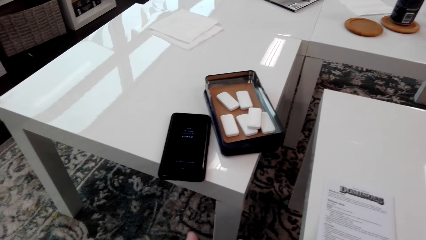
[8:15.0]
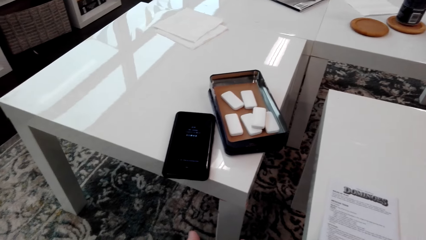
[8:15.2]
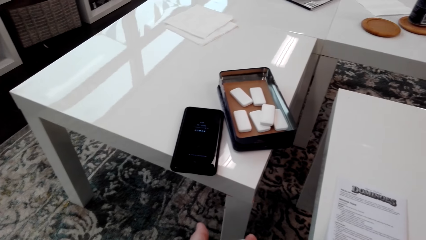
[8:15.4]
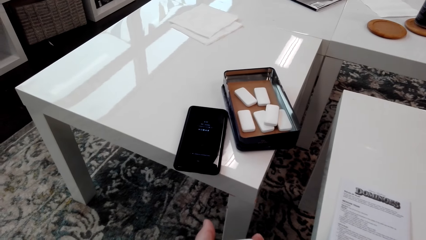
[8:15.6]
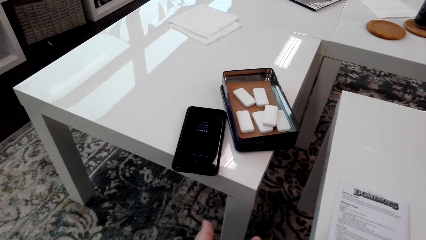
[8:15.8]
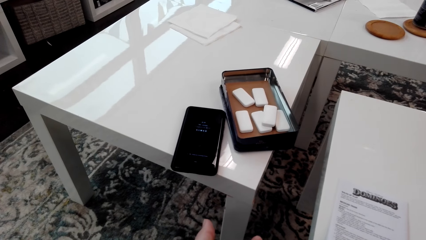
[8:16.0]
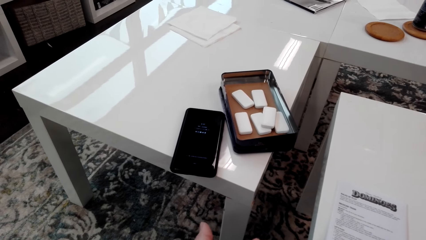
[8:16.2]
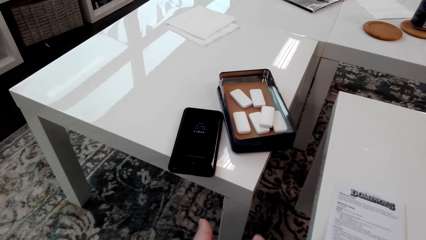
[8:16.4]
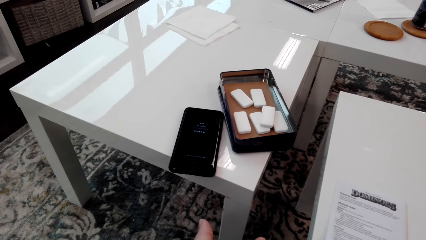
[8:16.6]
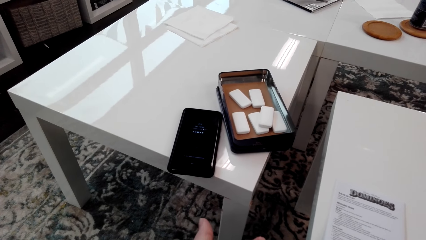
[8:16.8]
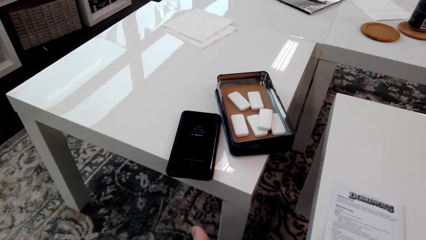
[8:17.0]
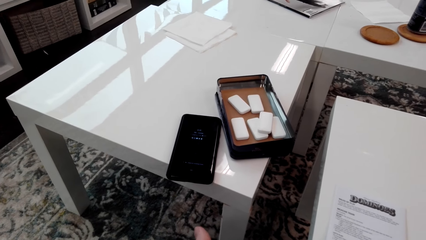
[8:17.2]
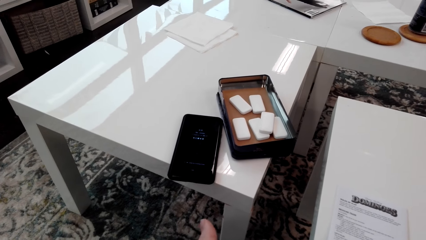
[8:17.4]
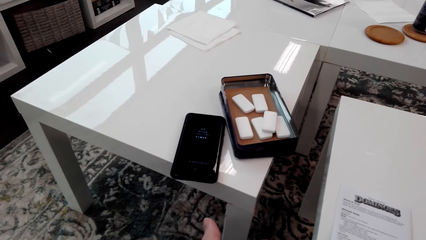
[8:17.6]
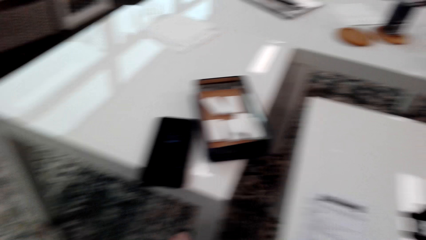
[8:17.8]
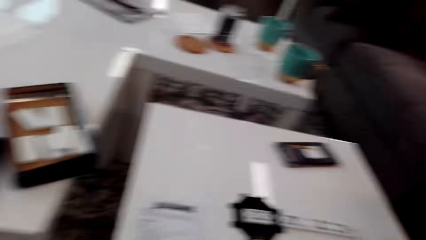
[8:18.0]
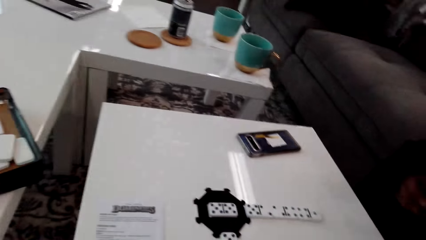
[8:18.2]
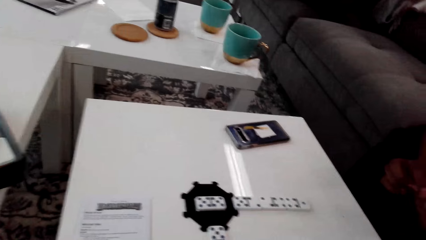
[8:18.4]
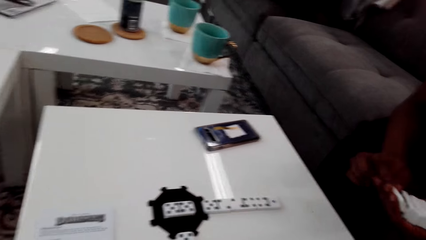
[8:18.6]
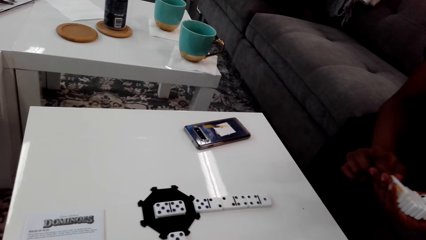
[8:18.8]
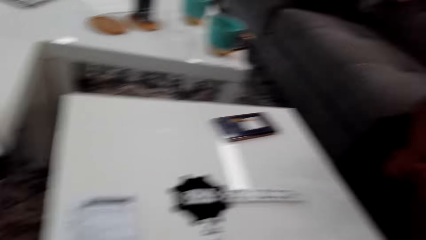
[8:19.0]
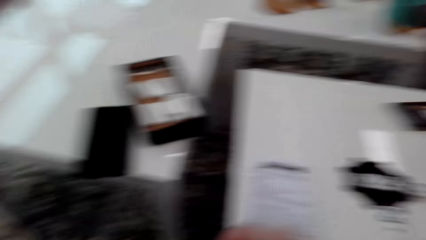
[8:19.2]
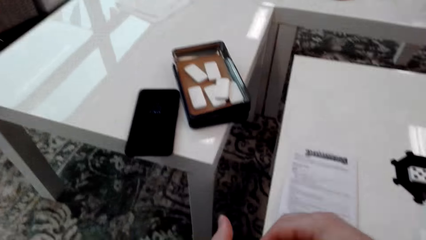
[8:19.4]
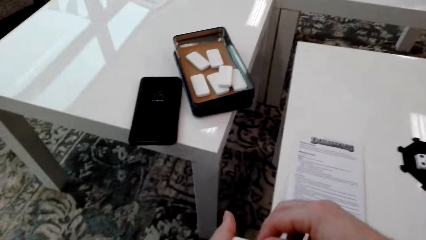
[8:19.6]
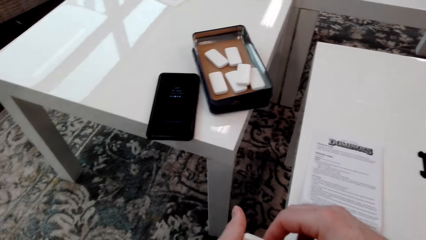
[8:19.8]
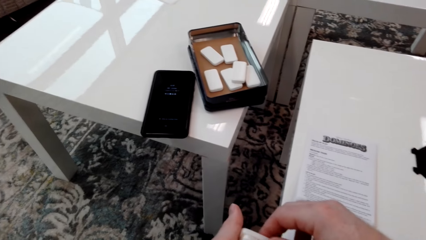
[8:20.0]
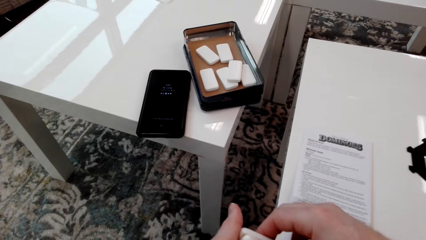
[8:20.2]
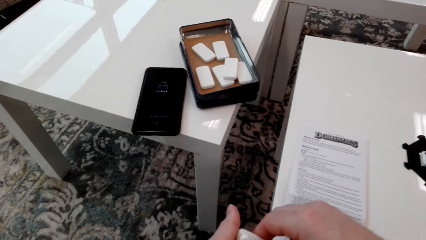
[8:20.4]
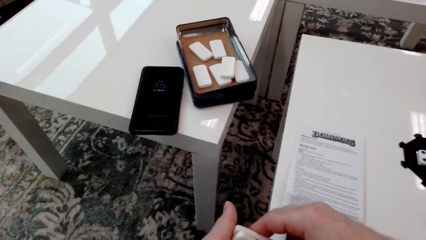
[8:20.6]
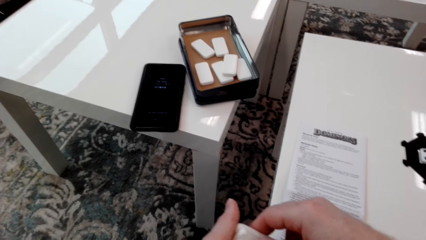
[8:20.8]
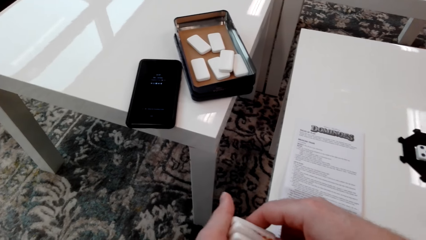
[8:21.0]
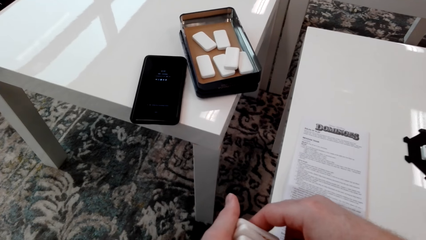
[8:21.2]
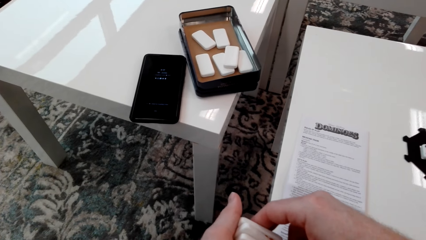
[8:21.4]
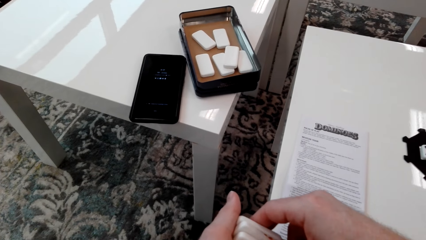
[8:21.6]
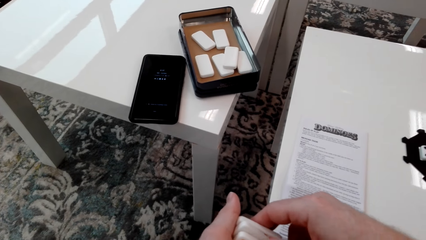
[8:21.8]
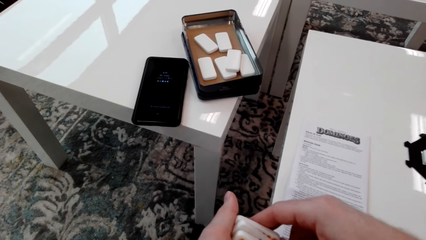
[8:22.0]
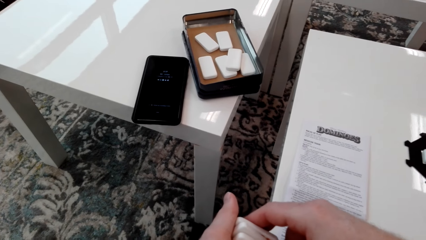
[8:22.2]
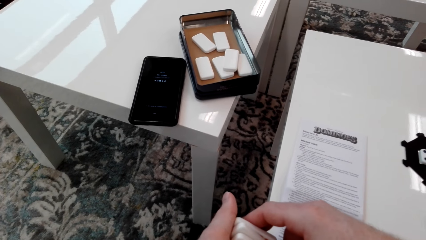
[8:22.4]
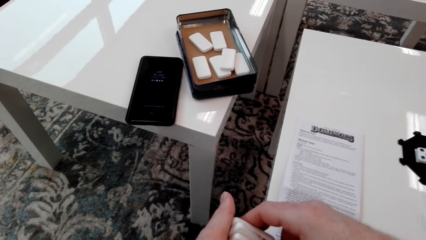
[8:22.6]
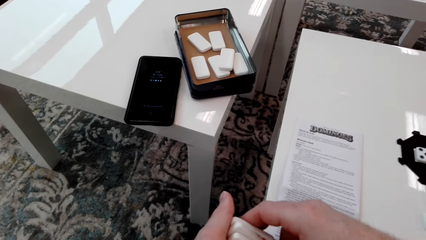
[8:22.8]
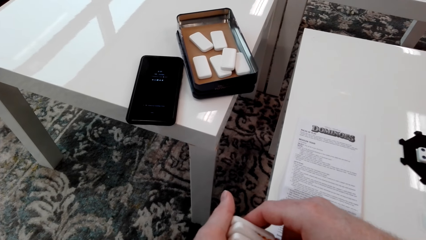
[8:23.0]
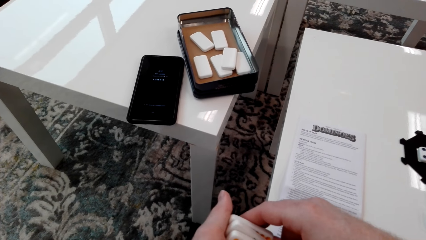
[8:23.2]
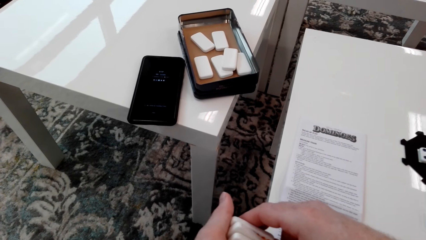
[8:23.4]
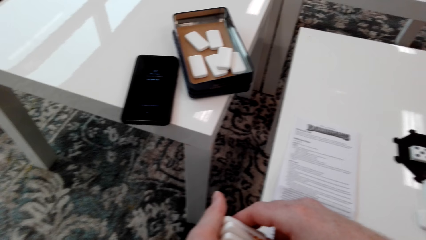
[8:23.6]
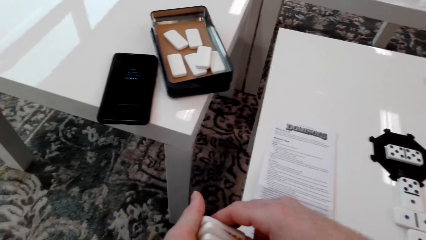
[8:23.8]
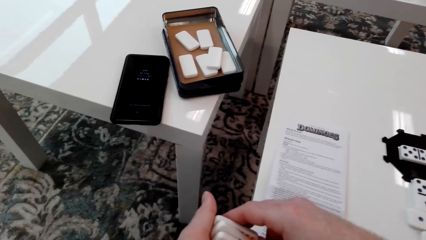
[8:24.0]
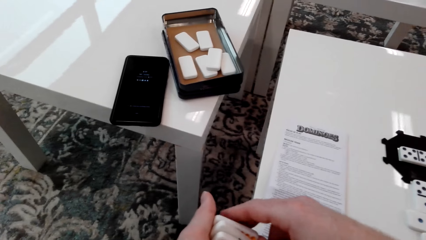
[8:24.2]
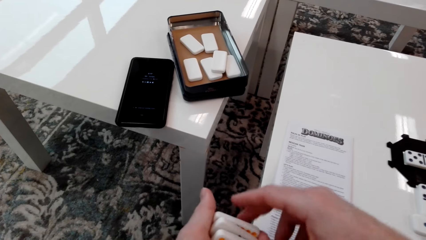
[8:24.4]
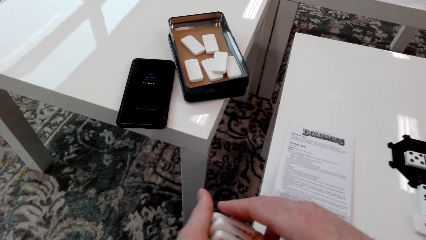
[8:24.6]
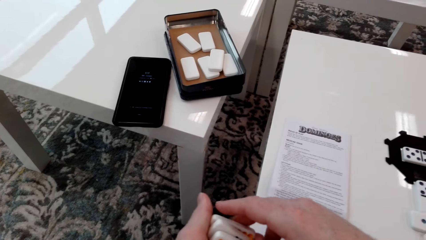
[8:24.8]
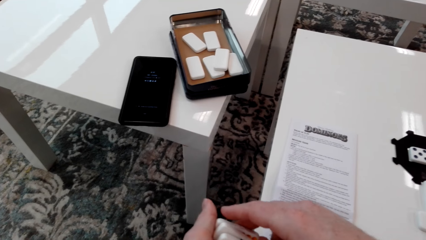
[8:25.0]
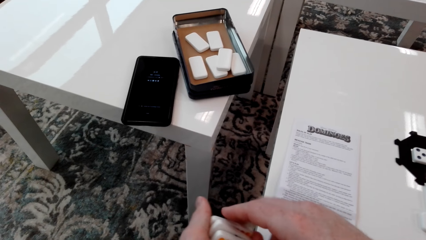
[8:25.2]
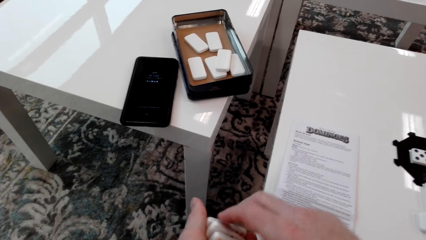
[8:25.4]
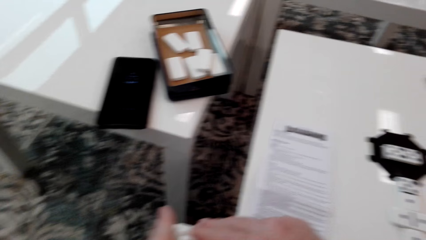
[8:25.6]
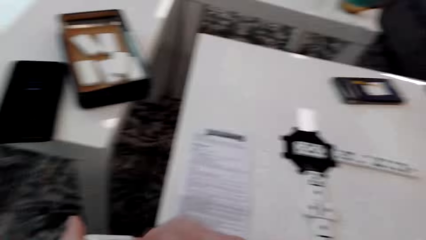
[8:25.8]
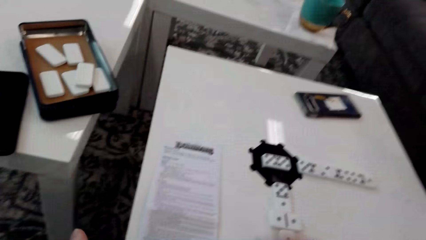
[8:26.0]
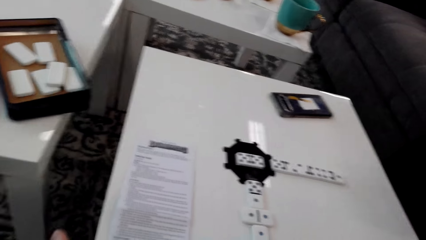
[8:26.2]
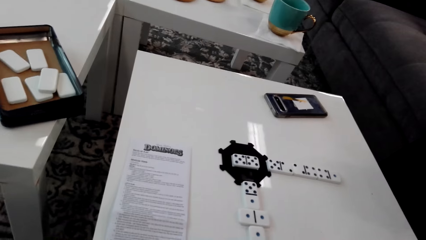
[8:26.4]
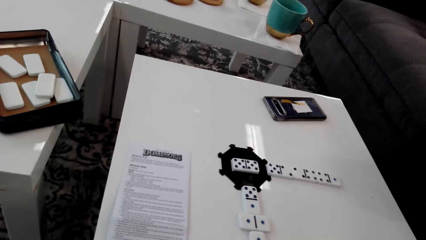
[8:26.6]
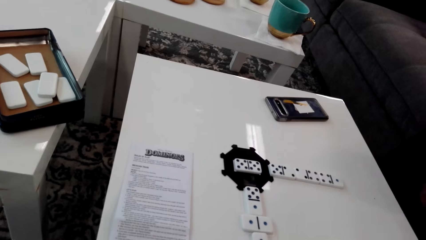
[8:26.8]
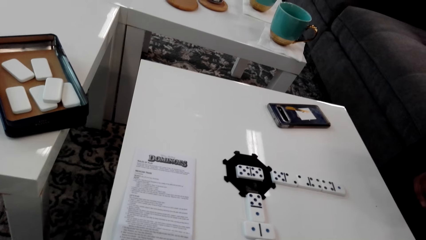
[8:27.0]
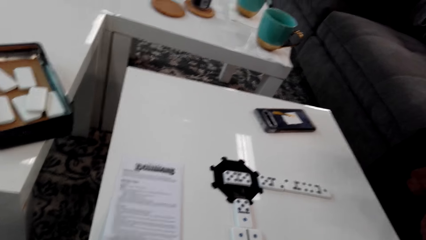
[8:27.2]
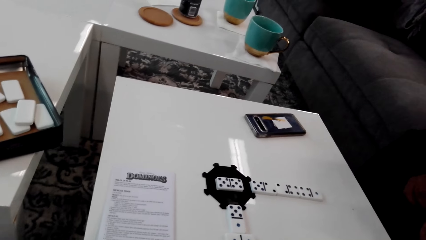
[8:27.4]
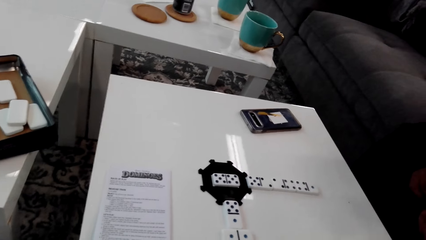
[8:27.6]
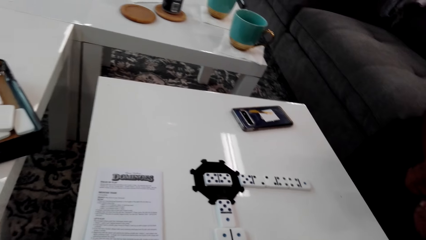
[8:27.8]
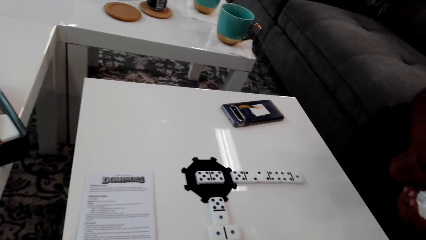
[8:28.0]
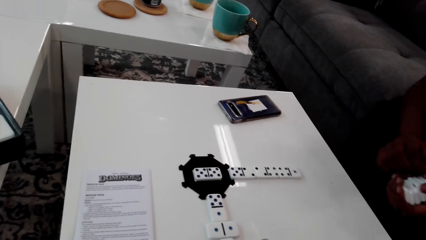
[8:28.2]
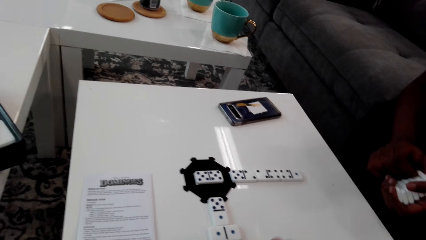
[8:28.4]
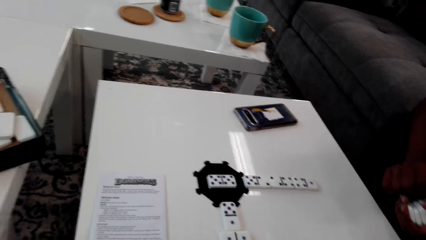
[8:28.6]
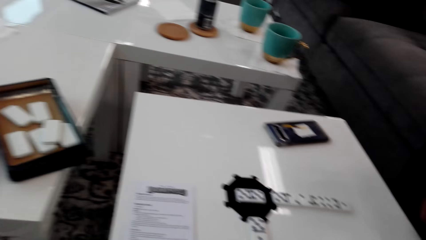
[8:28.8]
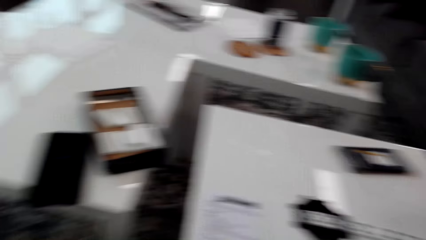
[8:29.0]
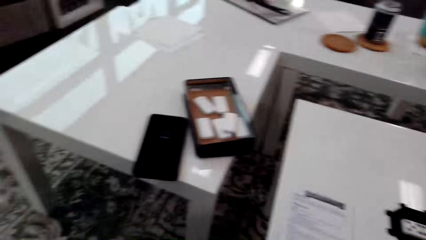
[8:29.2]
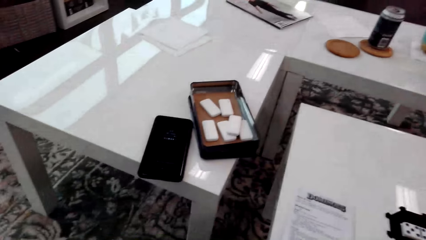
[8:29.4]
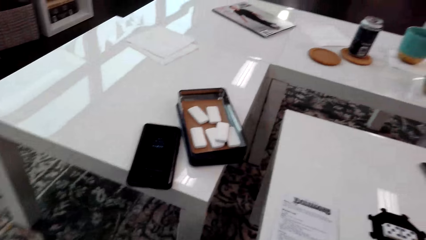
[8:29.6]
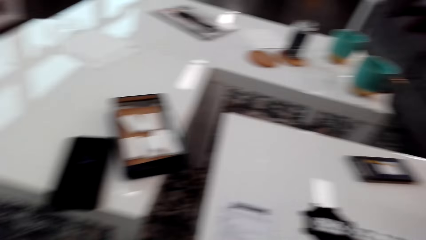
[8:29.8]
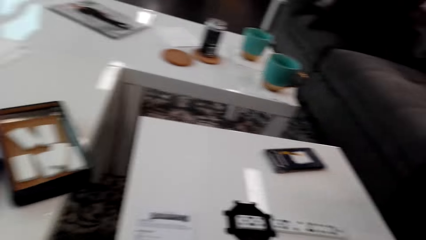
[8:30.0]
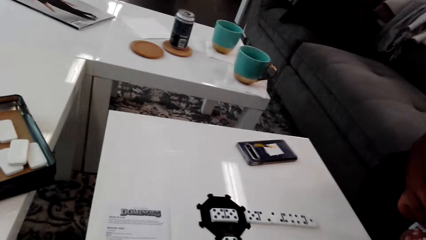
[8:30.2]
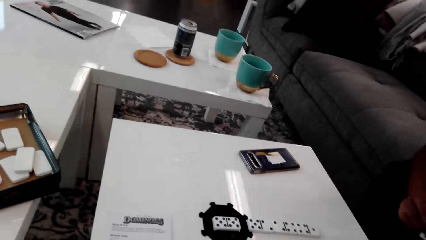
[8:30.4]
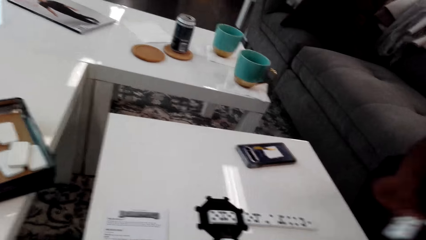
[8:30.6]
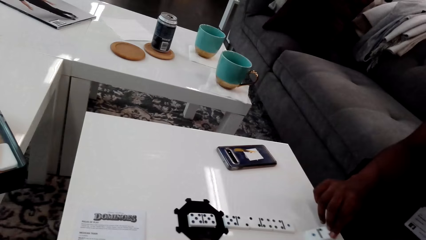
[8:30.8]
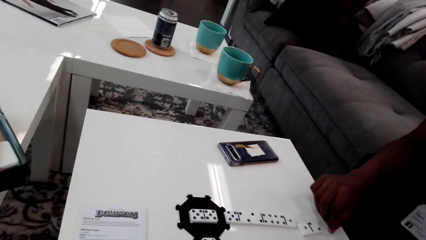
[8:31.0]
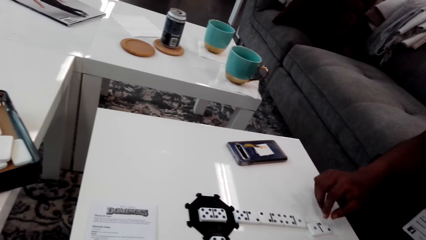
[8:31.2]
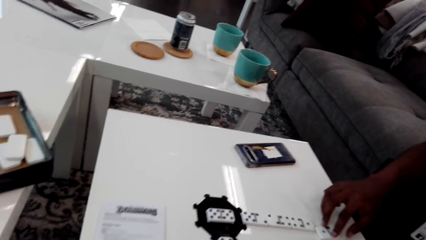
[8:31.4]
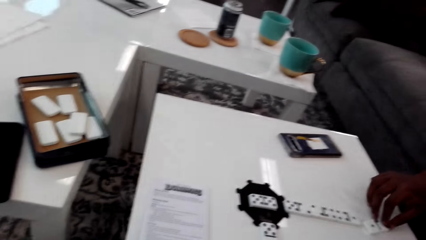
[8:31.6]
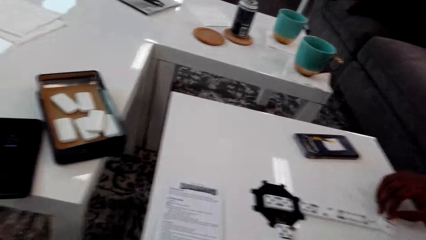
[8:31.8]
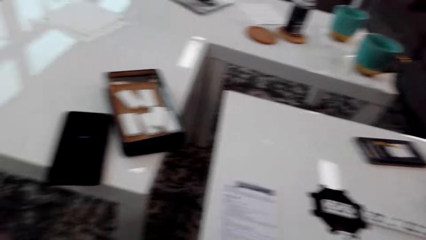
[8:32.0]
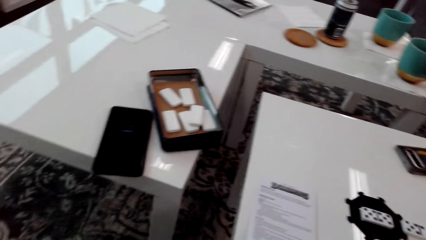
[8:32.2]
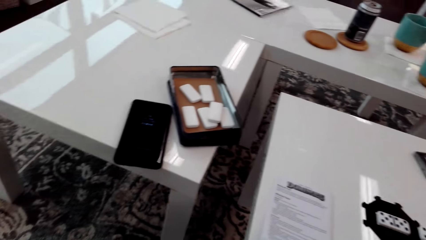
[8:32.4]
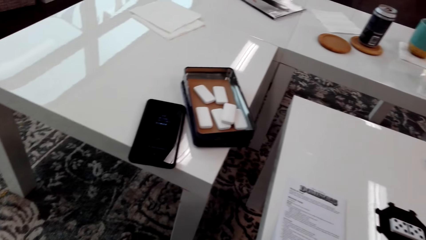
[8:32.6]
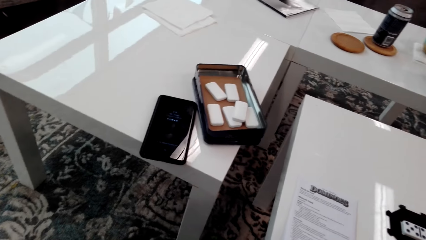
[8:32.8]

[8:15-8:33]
The camera wearer does something. A person holds dice. The camera wearer holds the dice. They look around. The person stares around. The person puts the domino or dice down on the table.
